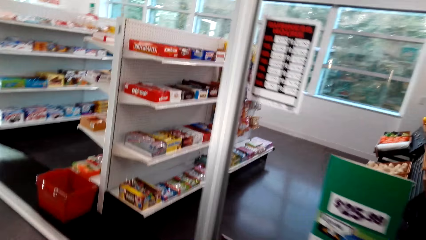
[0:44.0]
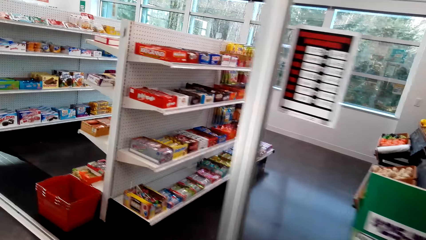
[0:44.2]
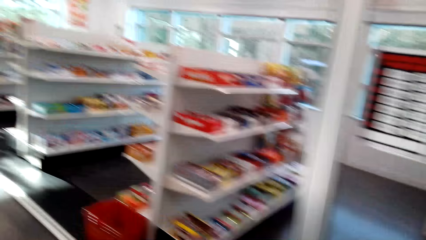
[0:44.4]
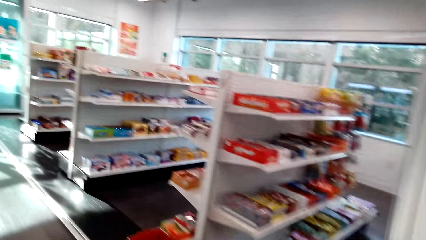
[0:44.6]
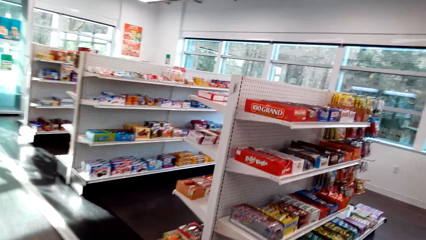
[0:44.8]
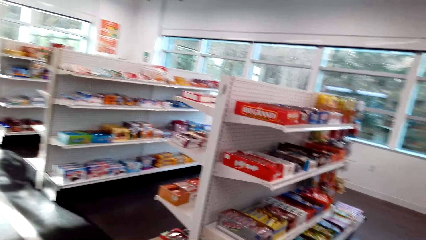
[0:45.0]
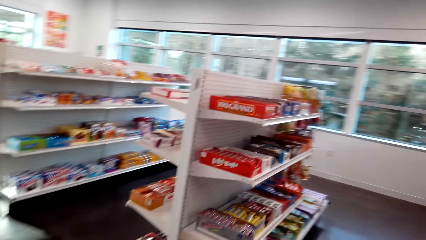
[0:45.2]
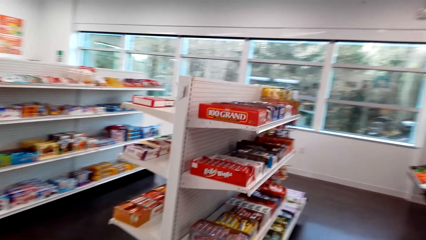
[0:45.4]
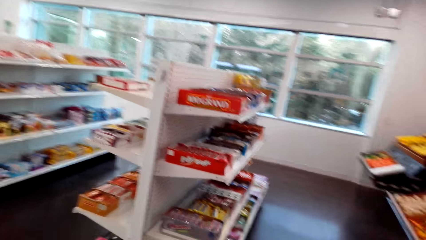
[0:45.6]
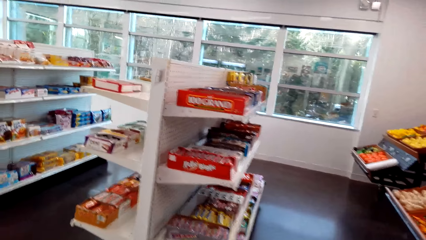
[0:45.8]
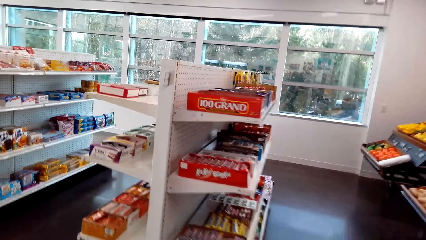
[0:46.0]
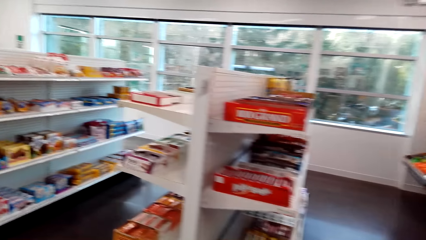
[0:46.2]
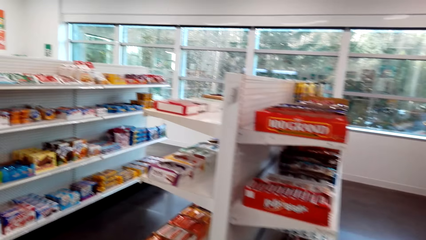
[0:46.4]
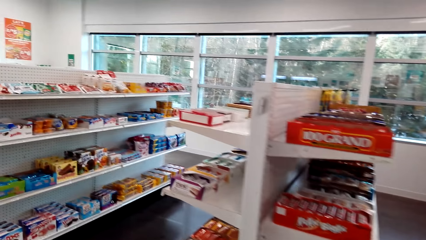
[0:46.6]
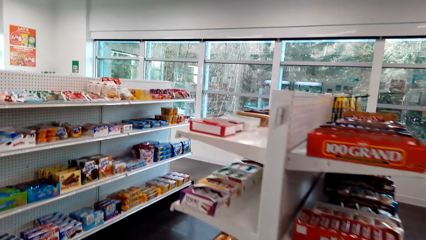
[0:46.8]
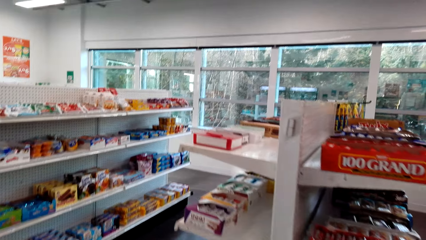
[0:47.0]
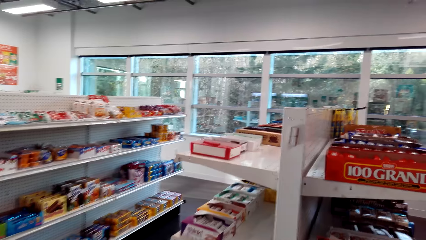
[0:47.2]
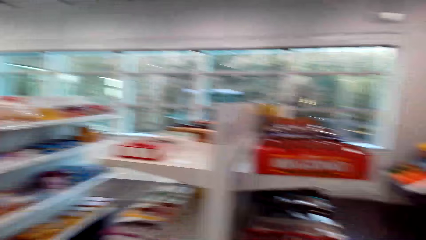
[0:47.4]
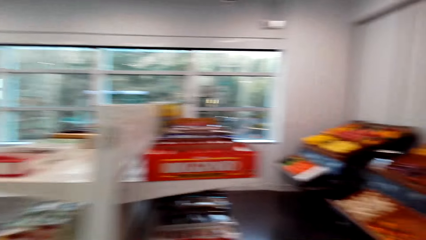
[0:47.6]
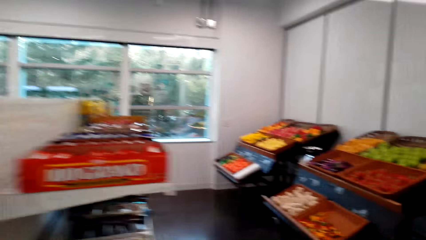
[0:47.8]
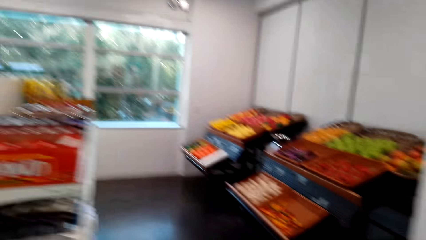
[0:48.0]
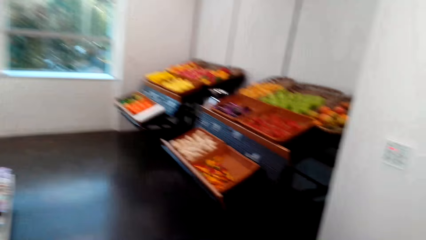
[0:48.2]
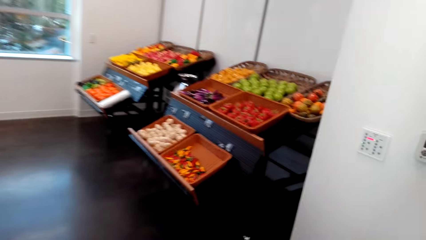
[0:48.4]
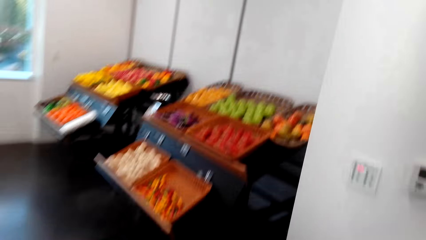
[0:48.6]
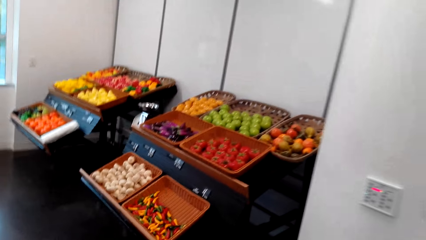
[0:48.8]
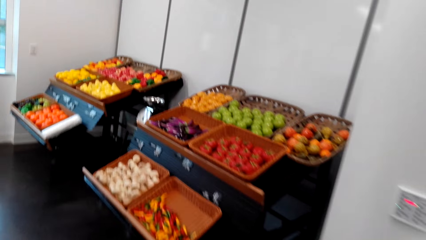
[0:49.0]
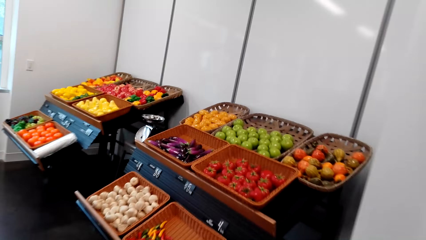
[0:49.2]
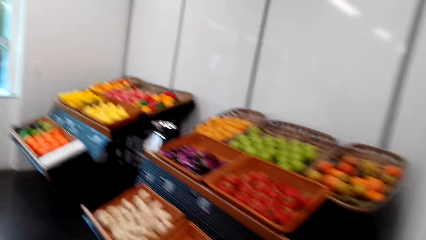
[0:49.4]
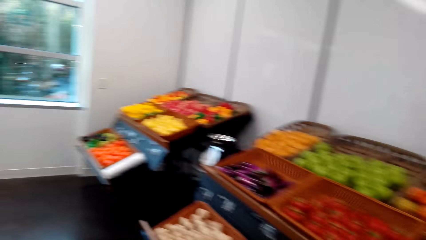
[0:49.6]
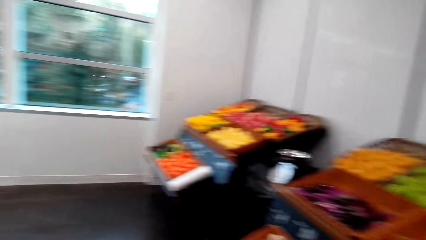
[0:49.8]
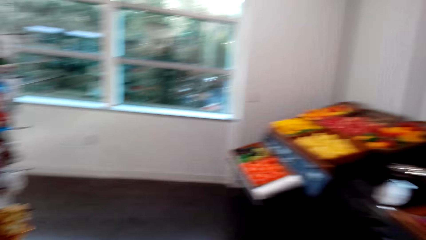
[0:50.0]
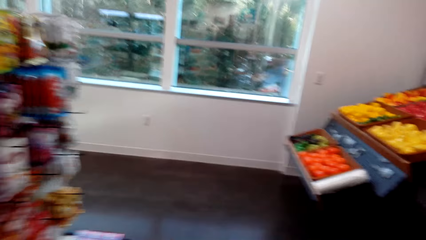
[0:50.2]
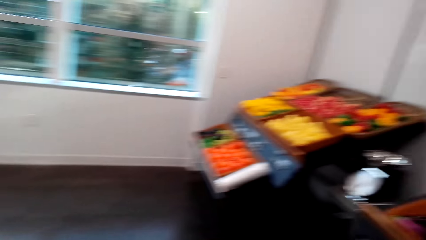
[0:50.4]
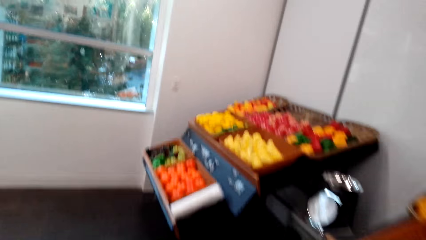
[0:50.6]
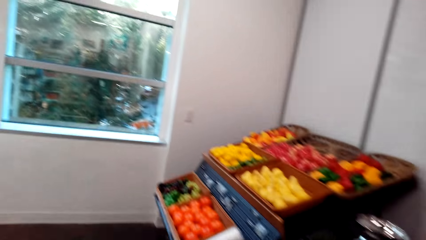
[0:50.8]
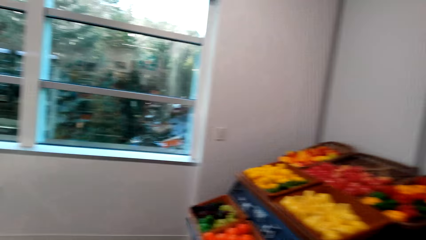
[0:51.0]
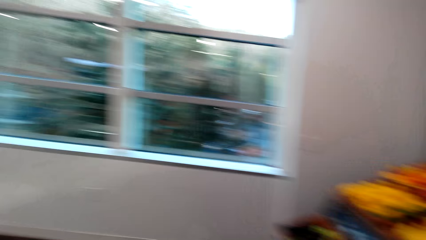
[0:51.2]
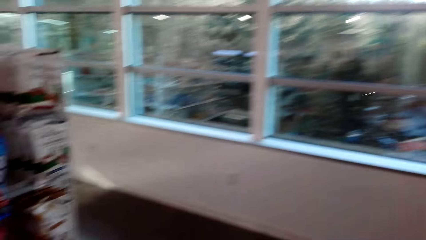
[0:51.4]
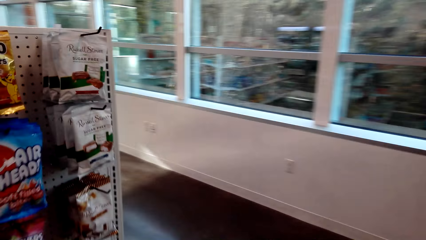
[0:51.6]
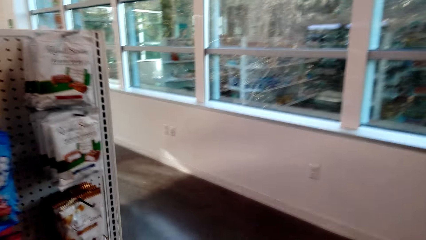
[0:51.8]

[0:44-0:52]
The camera wearer walks into a supermarket. They walk around the supermarket.

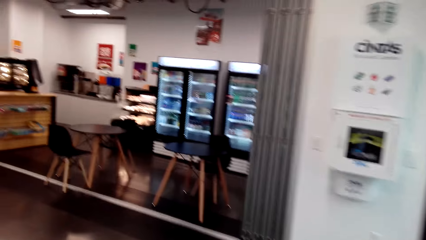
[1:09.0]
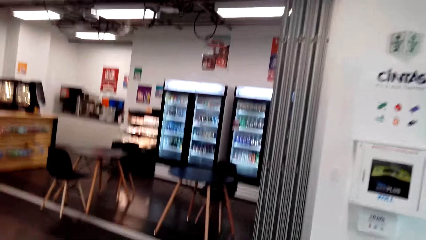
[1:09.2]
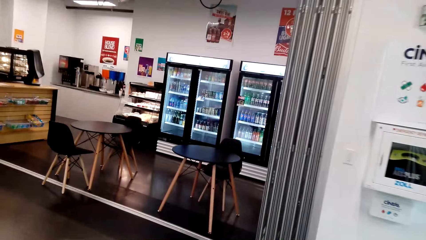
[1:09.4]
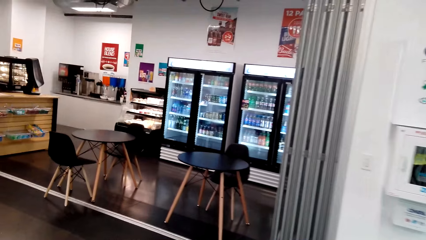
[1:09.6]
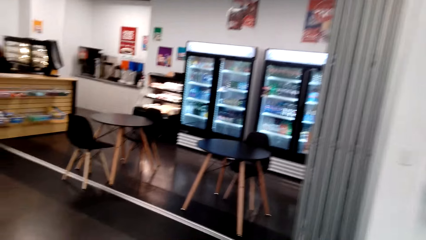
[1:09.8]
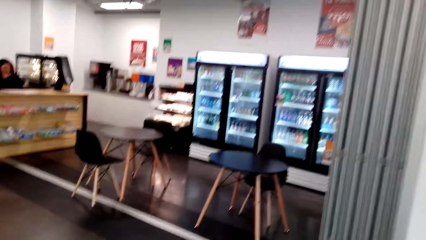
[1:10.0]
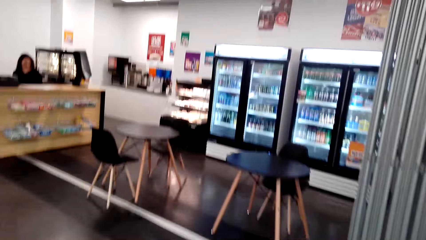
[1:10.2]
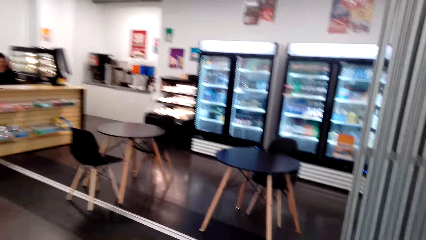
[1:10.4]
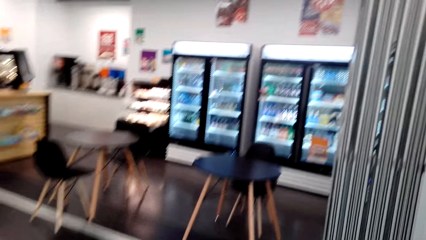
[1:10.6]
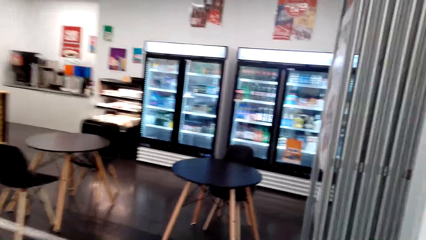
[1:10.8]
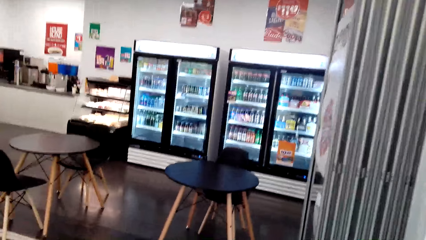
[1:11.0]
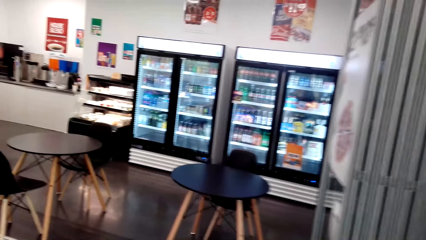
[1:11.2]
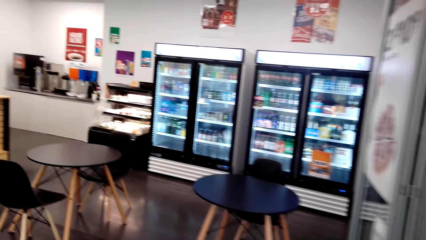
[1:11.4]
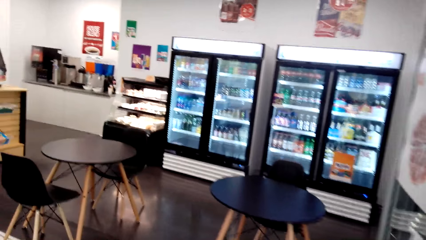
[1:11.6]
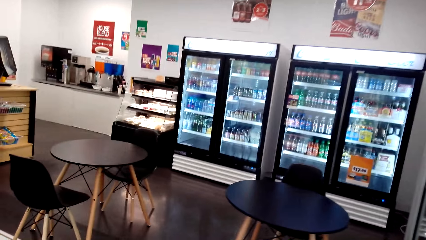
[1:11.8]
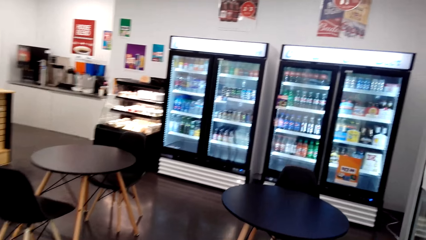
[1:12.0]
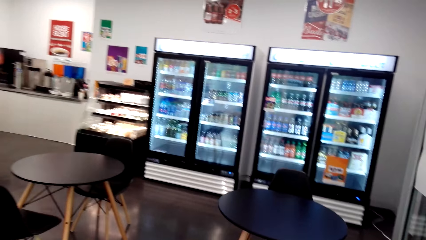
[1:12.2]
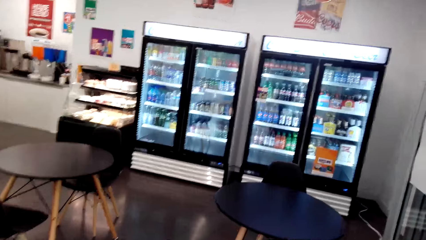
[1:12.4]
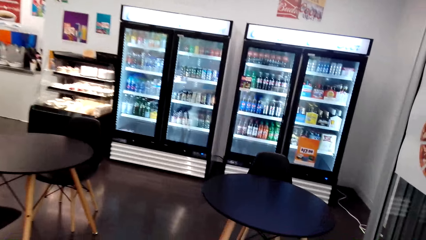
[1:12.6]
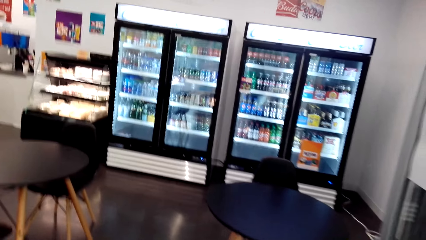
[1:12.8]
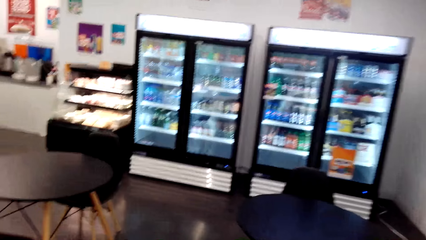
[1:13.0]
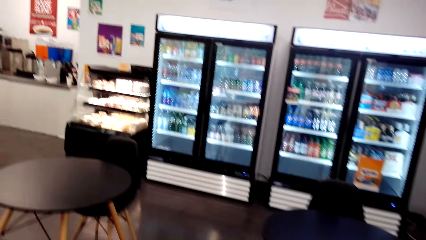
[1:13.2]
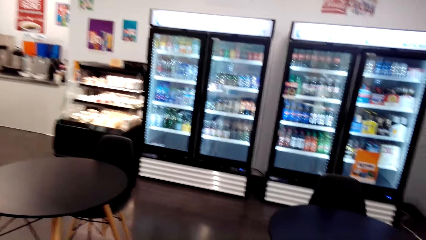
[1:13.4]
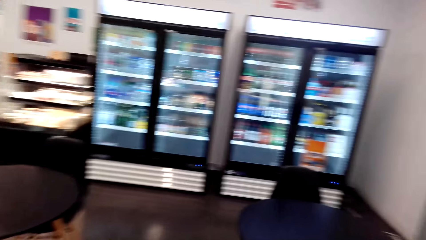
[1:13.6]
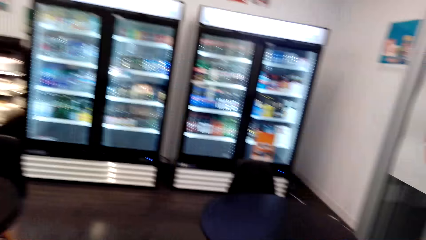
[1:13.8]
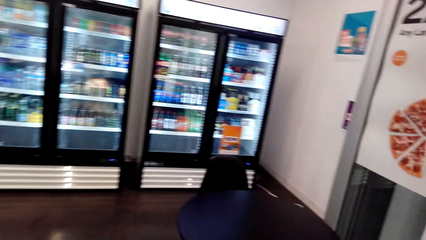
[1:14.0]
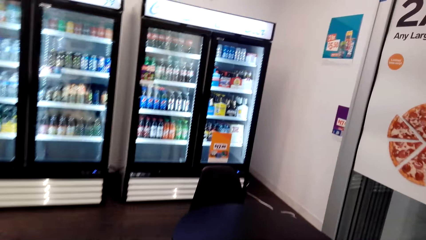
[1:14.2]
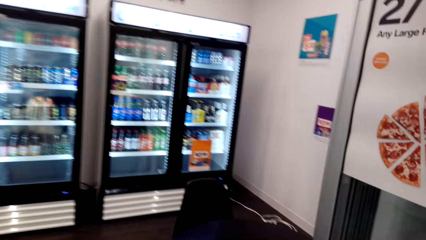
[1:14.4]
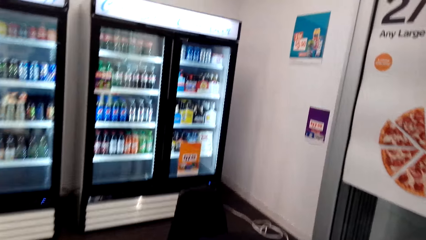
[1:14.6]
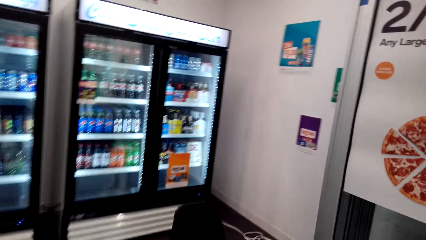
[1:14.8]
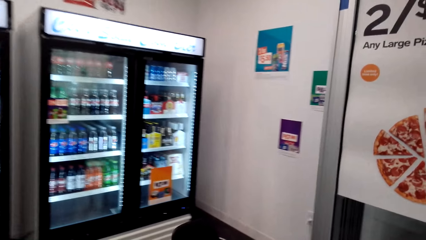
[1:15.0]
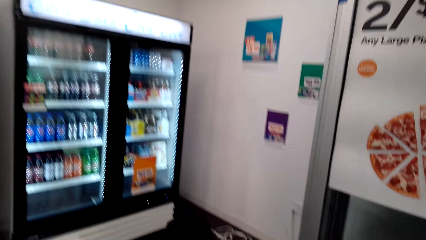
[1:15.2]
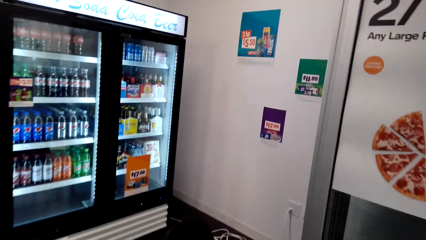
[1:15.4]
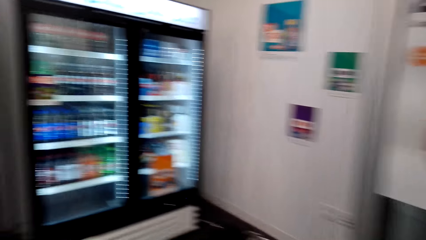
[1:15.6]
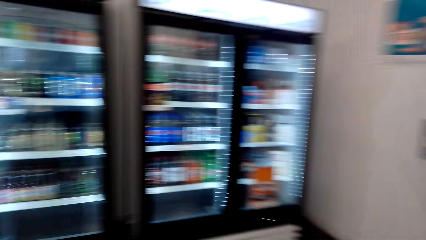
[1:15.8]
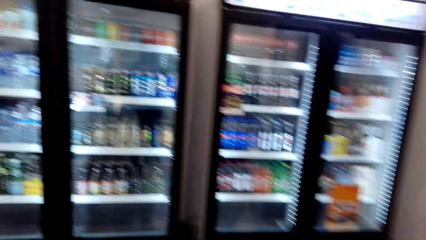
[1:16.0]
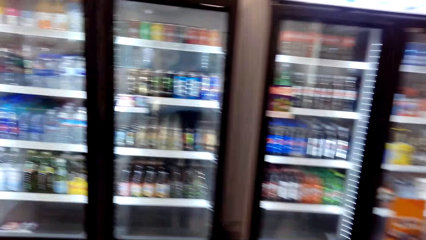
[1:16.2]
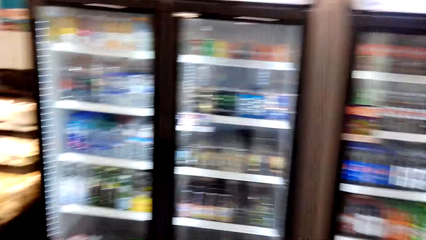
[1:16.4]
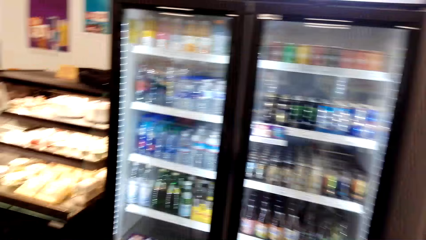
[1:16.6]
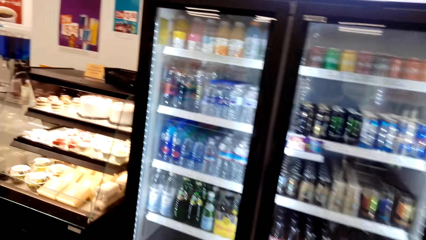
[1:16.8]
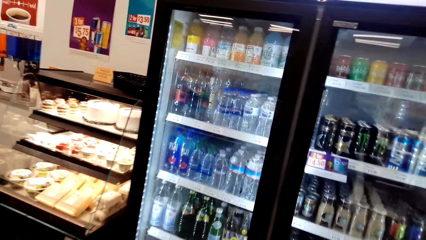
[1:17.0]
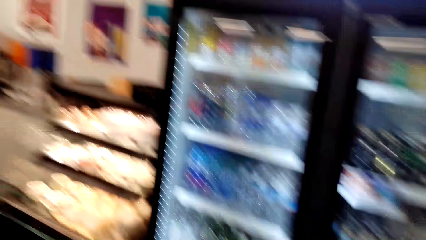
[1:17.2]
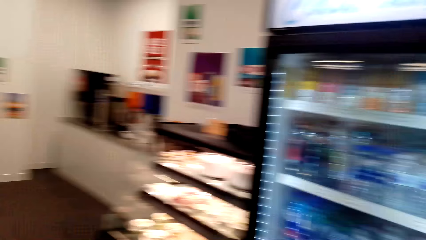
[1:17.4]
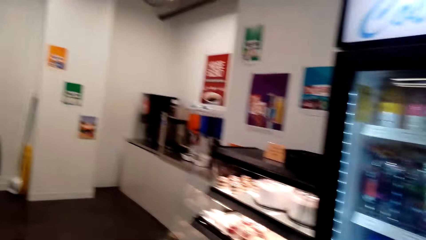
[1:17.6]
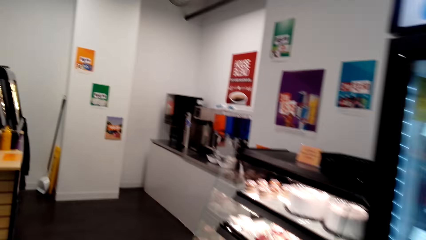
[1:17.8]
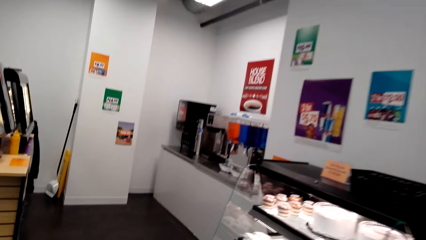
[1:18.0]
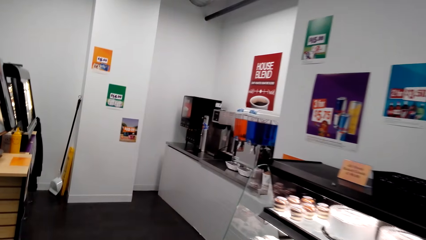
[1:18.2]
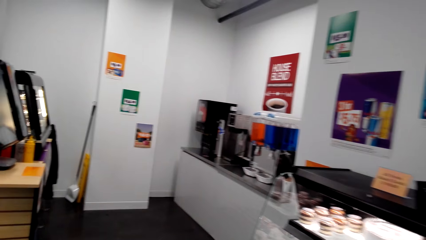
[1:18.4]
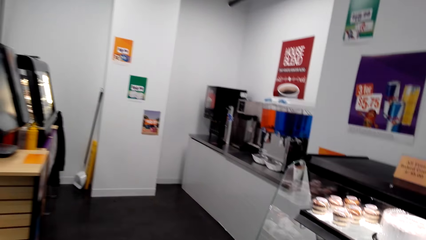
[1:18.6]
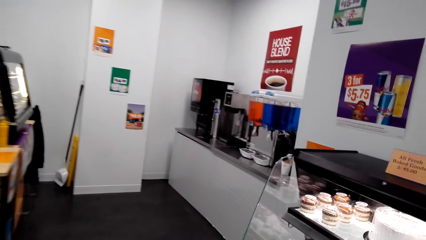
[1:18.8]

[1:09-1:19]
A lady sits at the counter.
